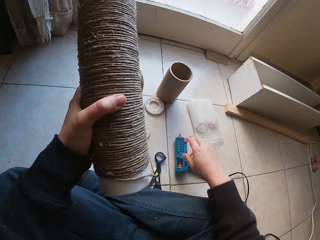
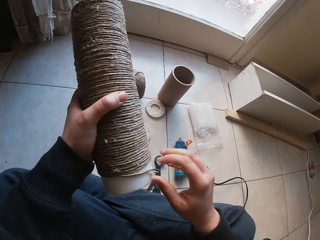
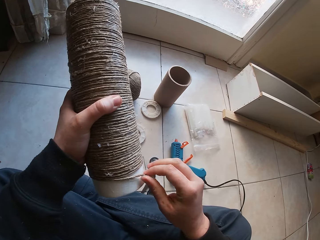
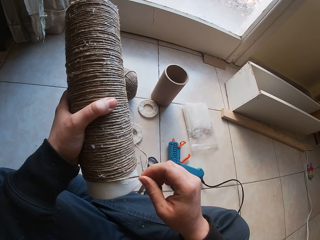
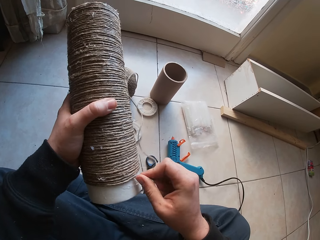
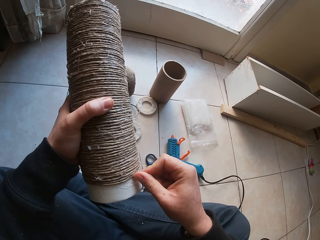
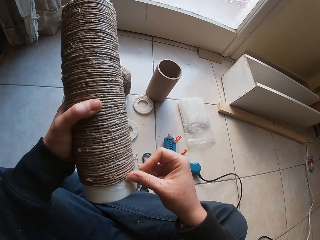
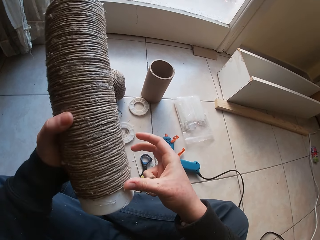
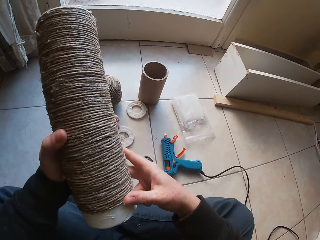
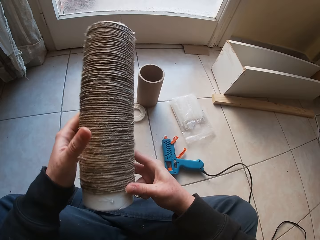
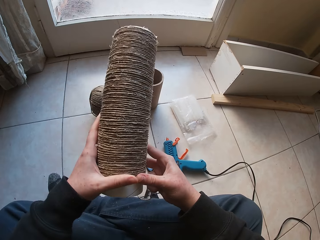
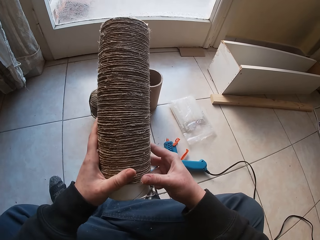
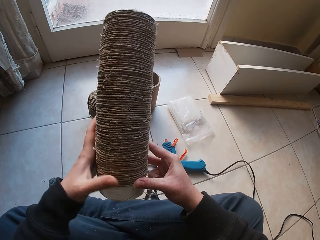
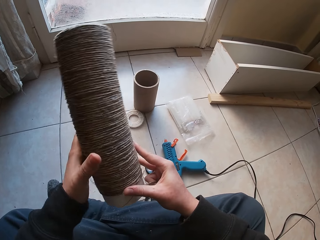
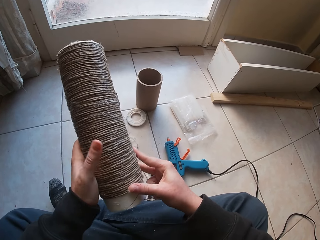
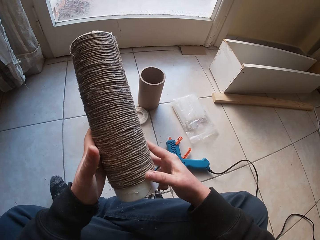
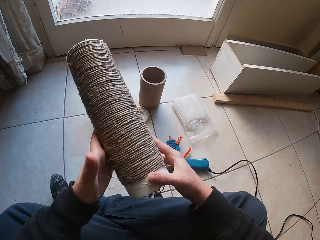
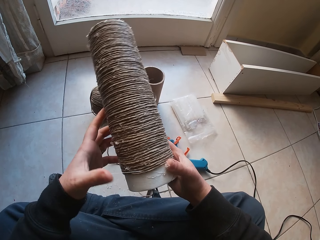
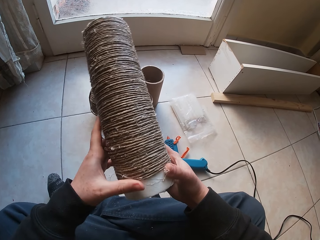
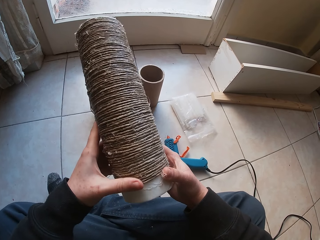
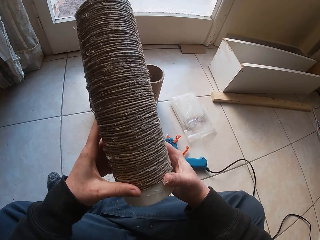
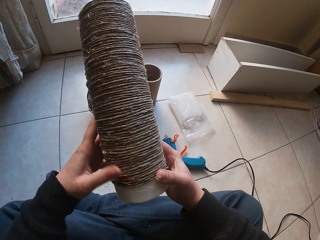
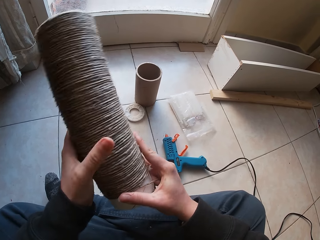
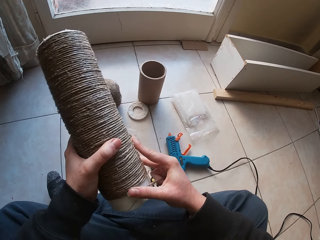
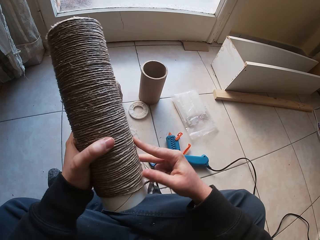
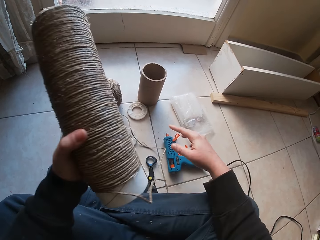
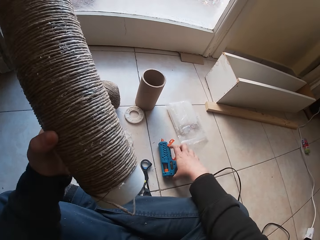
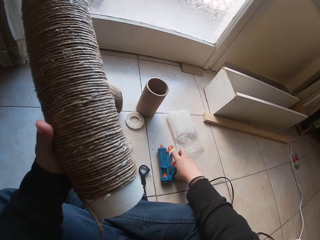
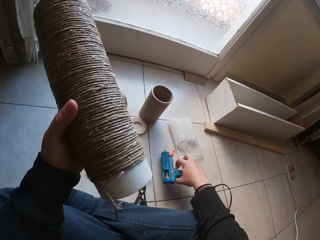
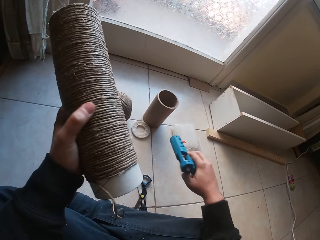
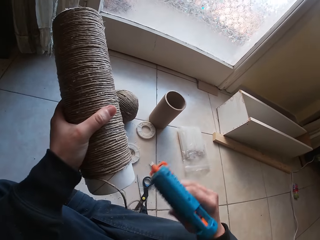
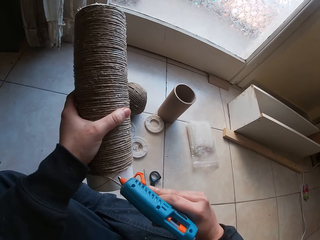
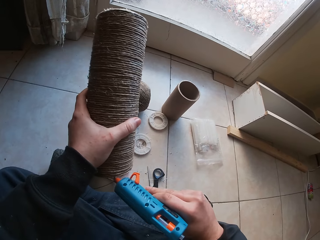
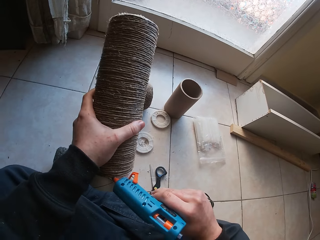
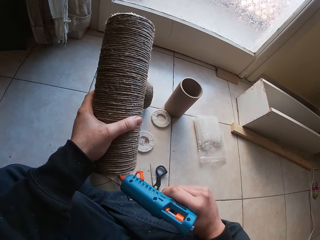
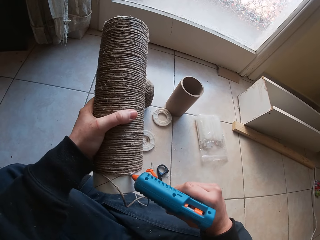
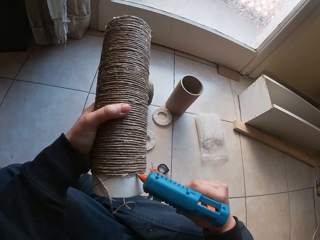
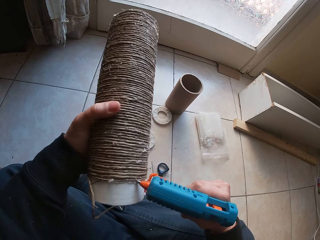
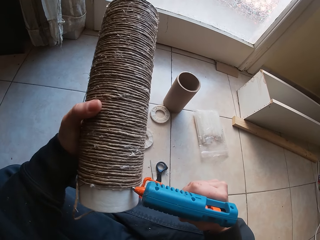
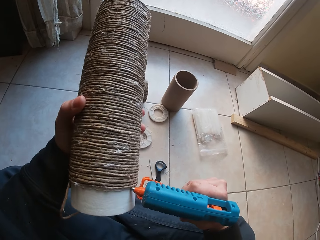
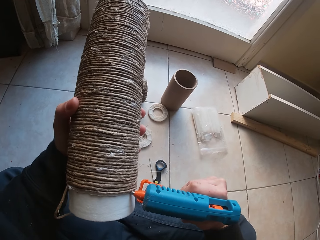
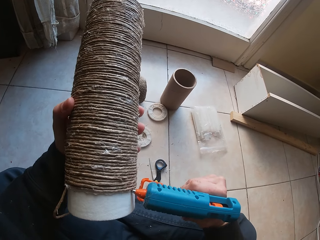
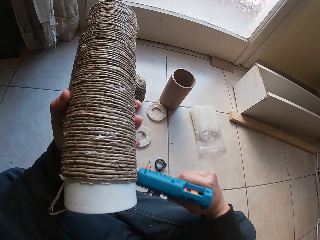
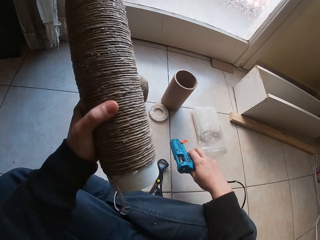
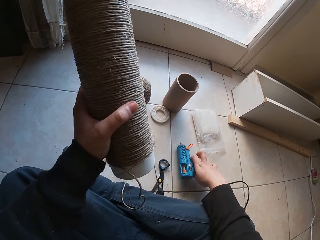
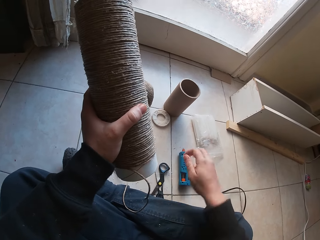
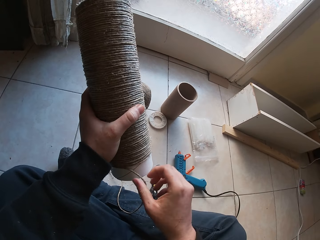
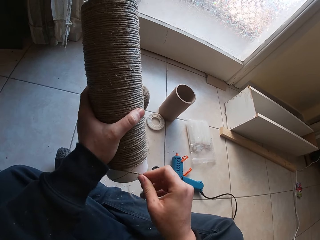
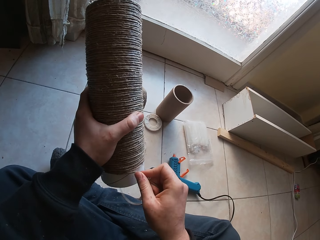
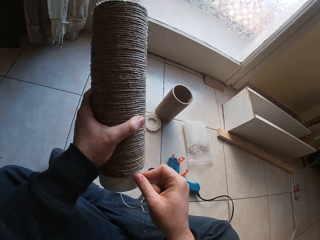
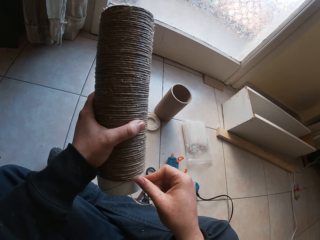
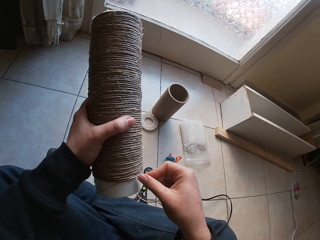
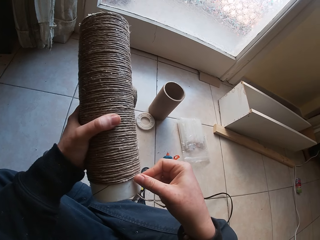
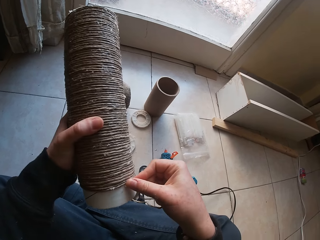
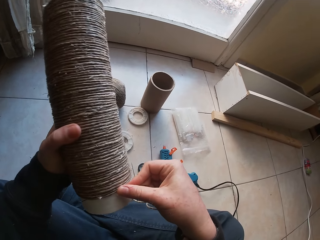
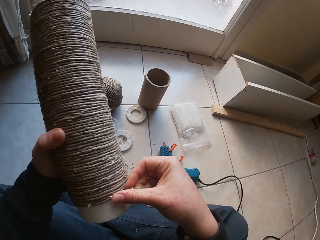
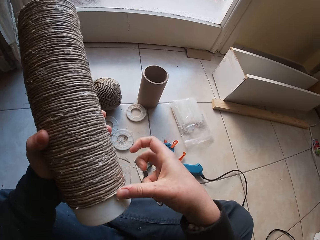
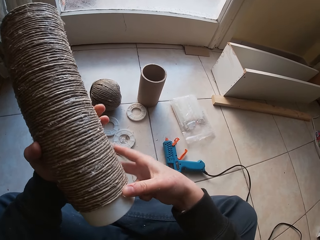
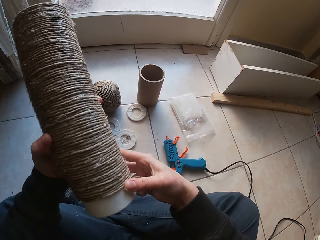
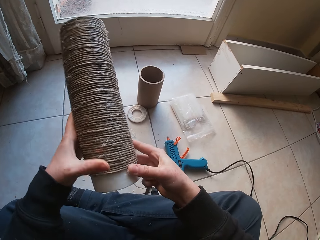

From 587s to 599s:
The camera wearer places the glue gun on the ground with his right hand. He holds the cylinder cardboard or round plastic. He glues the wire rope on the round plastic with his right hand. He picks up the glue gun from the ground with his right hand. He holds the cylinder cardboard. He attaches glue to the round plastic with the glue gun in his right hand. He places the glue gun on the ground with his right hand. He holds the cylinder cardboard. He glues the wire rope on the round plastic with his right hand.

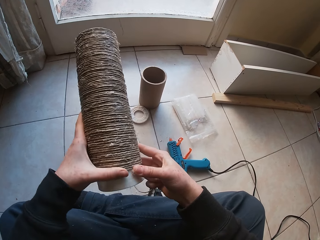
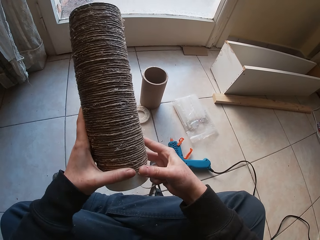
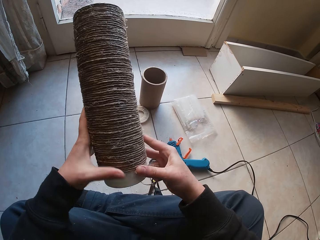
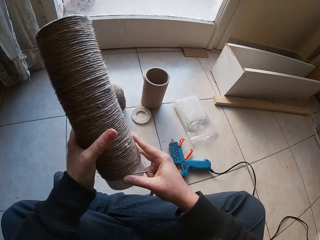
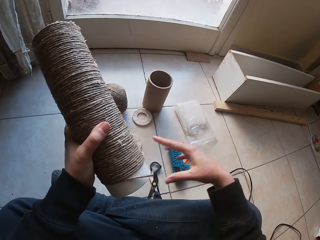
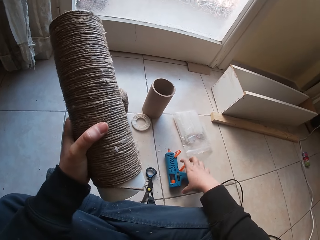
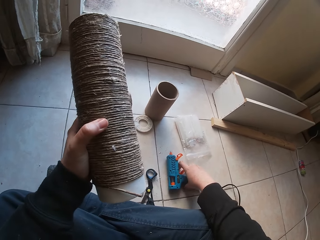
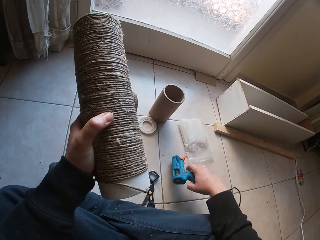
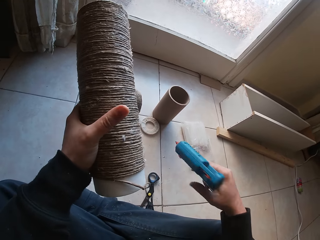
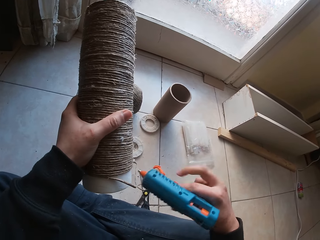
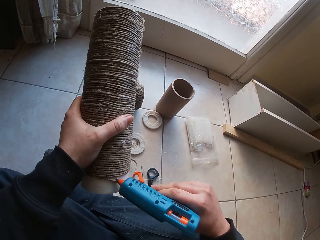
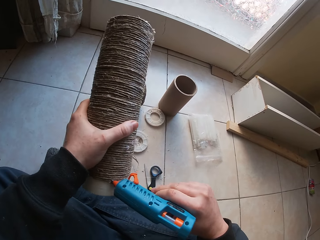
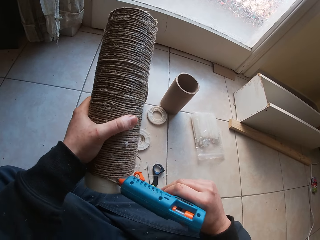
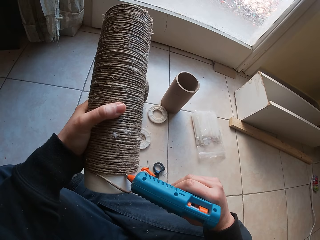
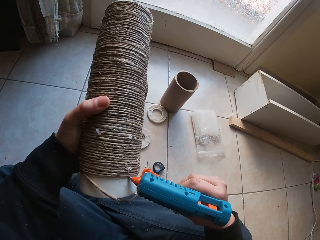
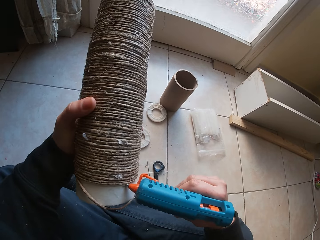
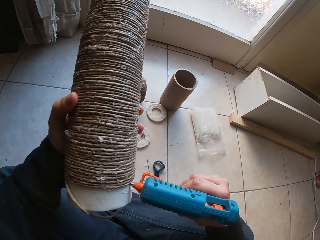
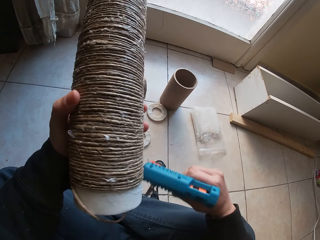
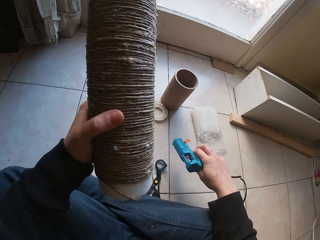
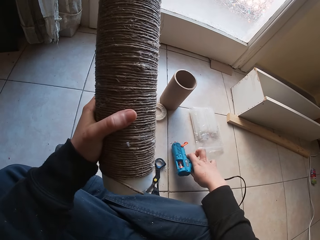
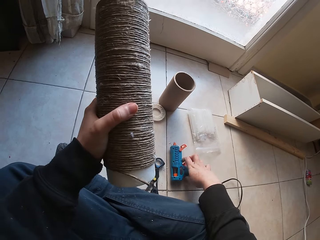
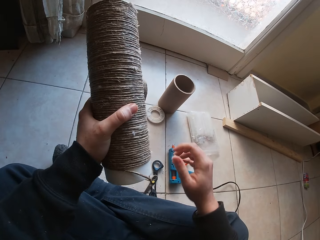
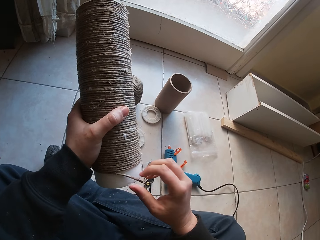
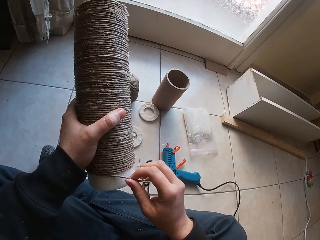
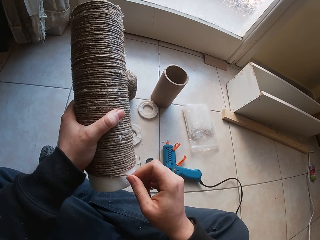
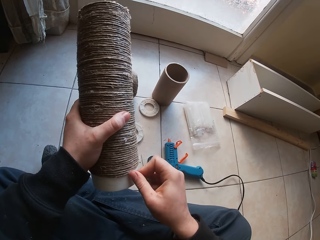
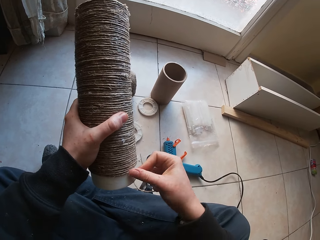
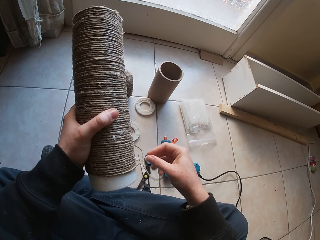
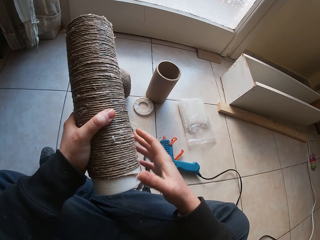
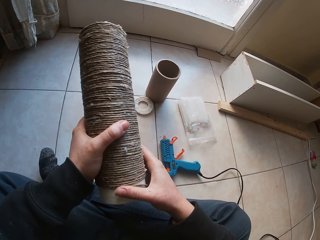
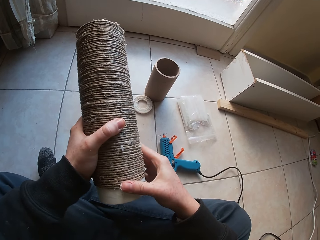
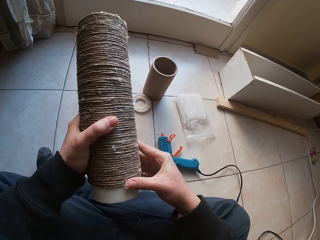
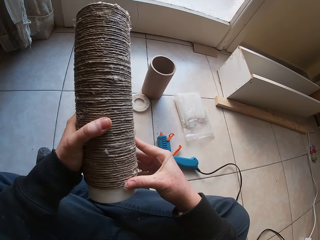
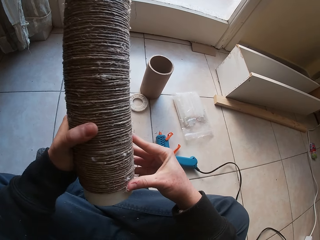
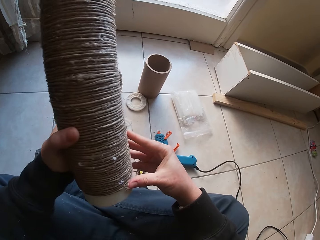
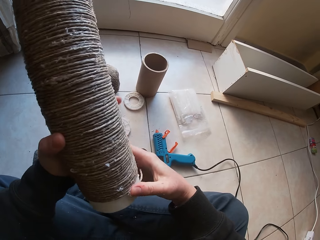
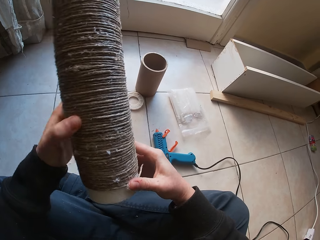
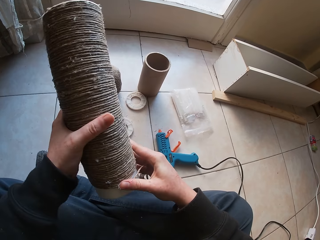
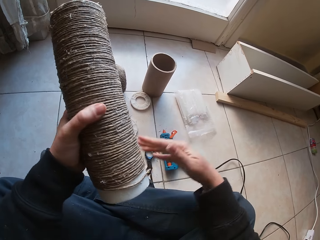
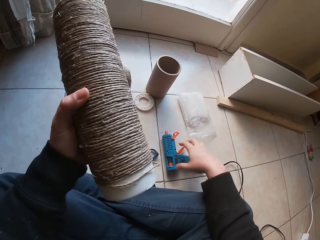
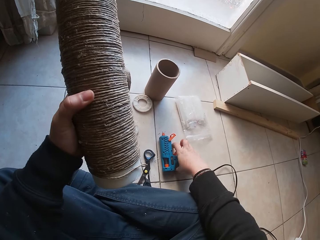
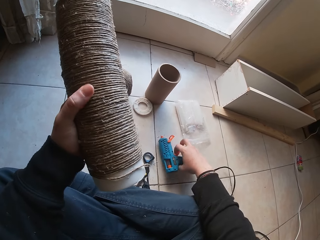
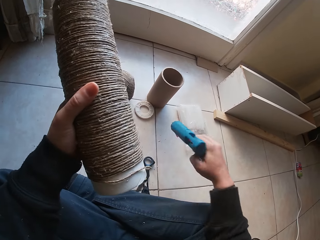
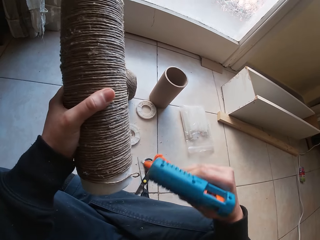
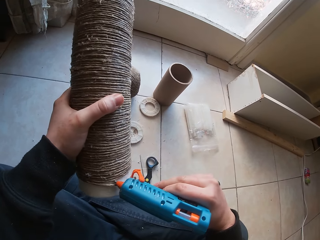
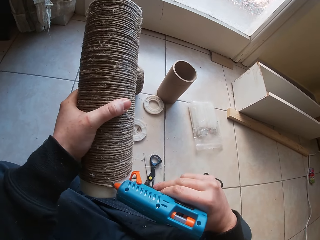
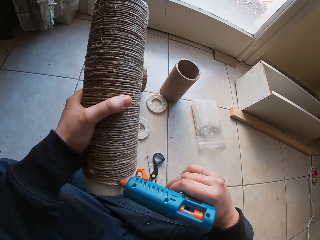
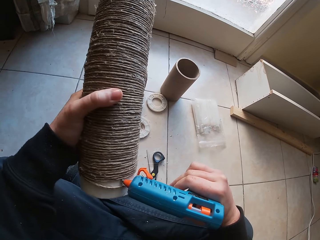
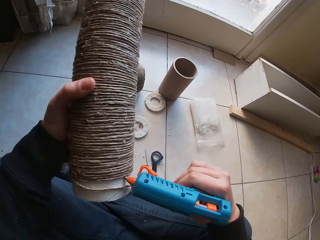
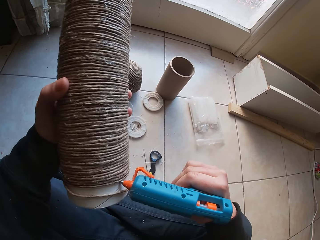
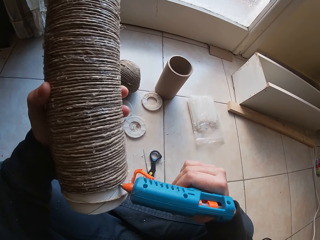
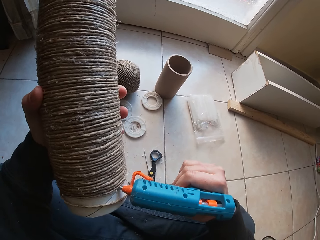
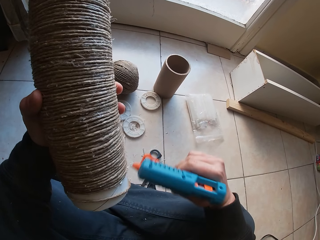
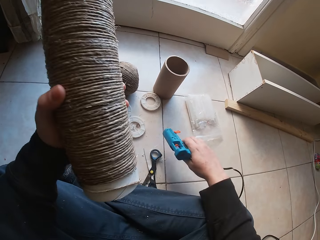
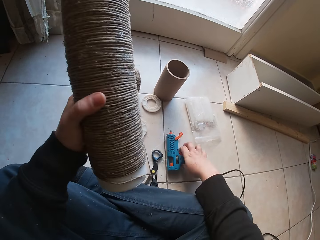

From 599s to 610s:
The camera wearer holds the cylinder cardboard or round plastic and picks up the glue gun from the ground with his right hand. He attaches glue to the round plastic with the glue gun in his right hand. He places the glue gun on the ground with his right hand. He holds the cylinder cardboard. He glues the wire rope on the round plastic with his right hand. He picks up the glue gun from the ground with his right hand. He holds the cylinder cardboard. He attaches glue to the round plastic with the glue gun in his right hand.
